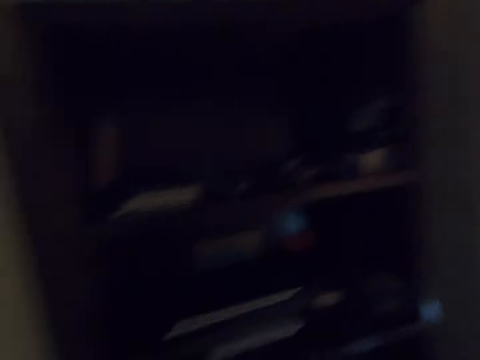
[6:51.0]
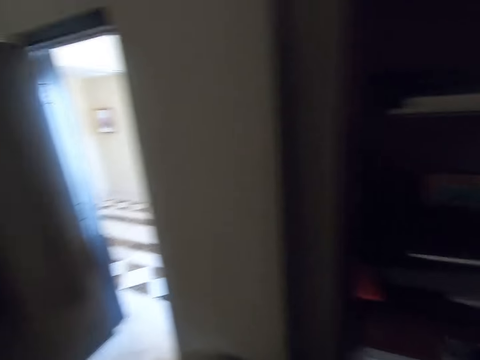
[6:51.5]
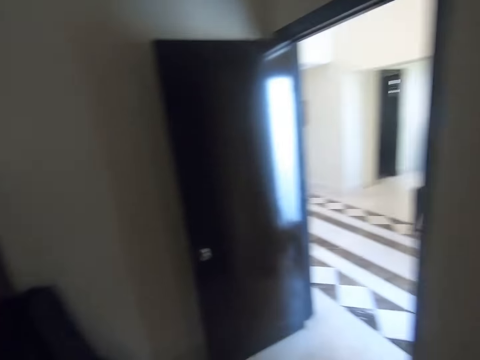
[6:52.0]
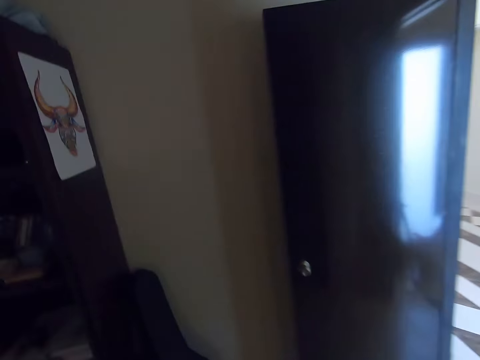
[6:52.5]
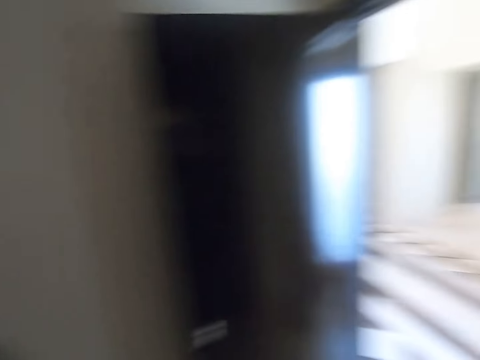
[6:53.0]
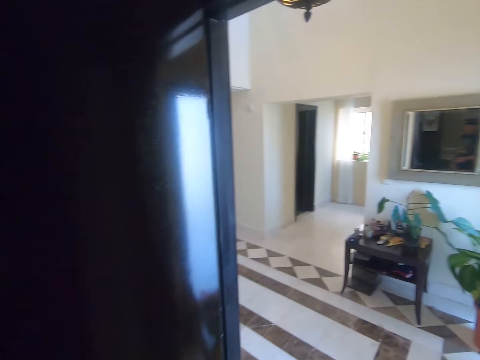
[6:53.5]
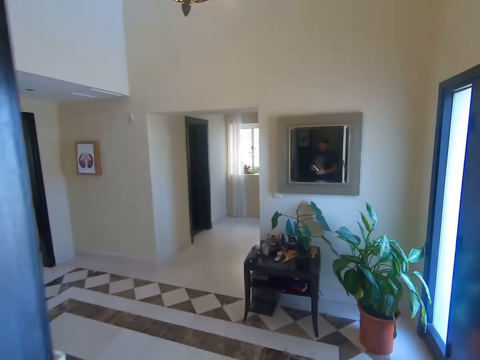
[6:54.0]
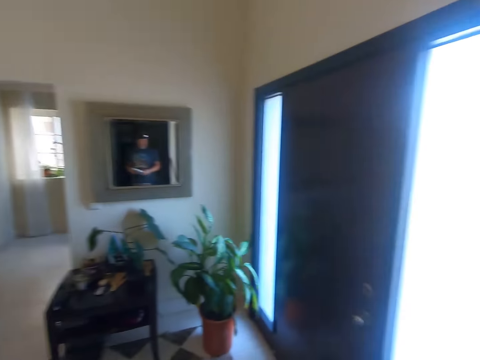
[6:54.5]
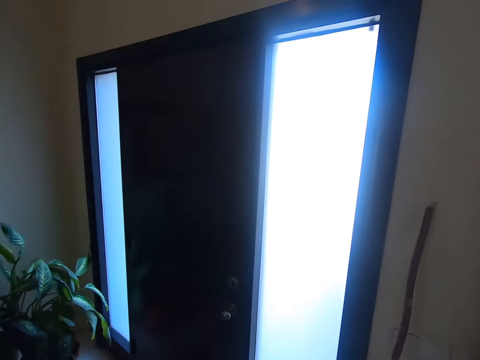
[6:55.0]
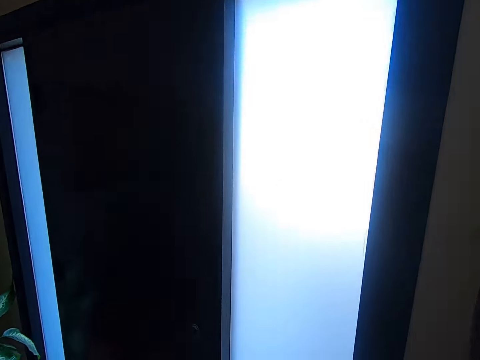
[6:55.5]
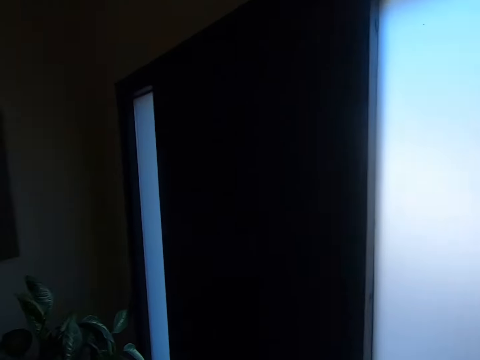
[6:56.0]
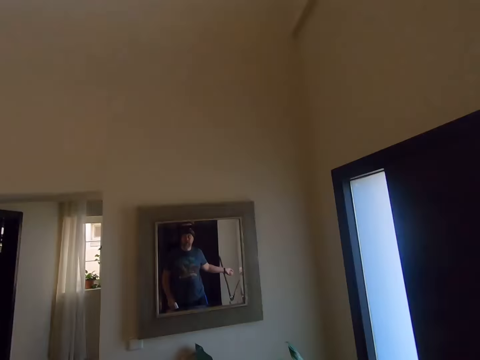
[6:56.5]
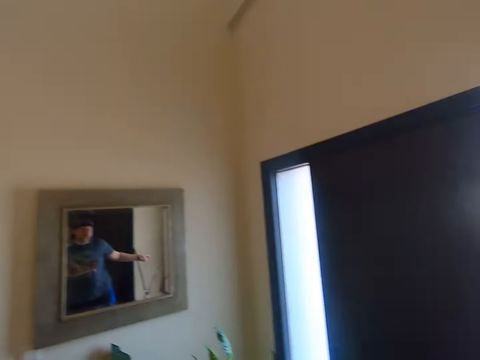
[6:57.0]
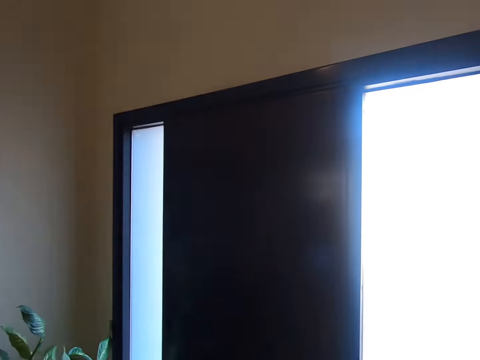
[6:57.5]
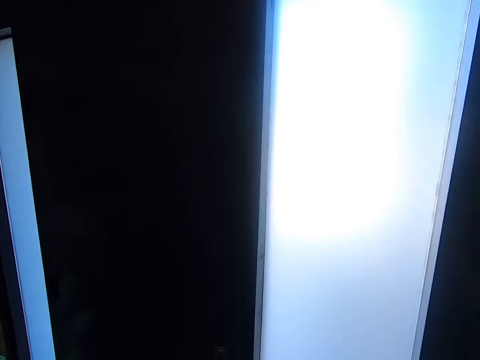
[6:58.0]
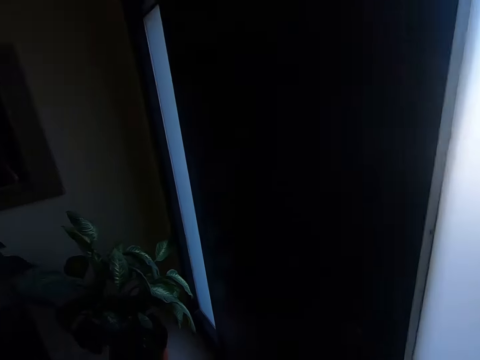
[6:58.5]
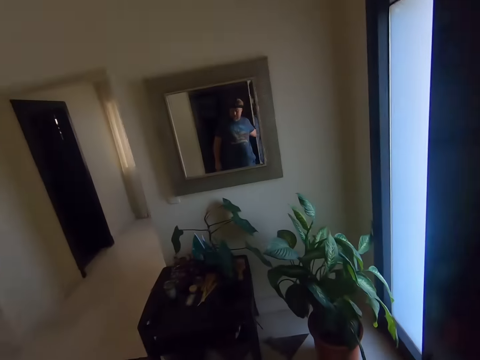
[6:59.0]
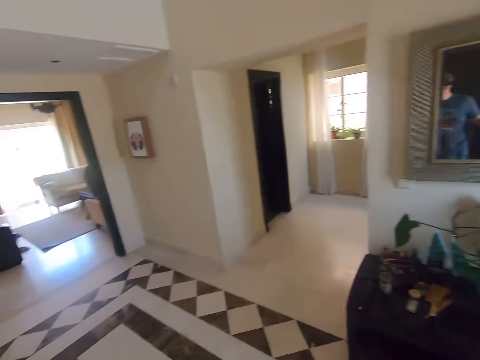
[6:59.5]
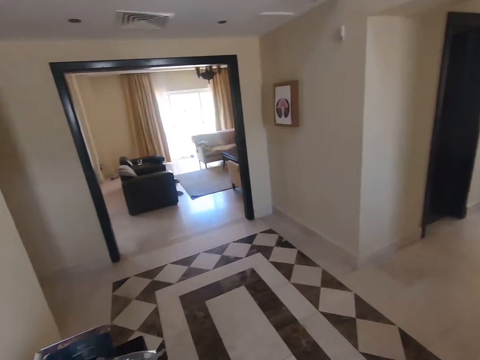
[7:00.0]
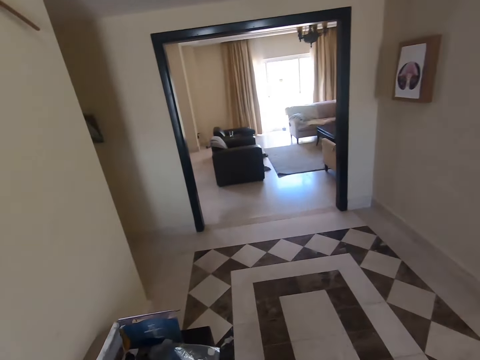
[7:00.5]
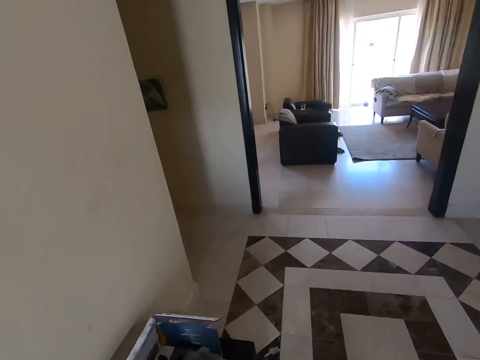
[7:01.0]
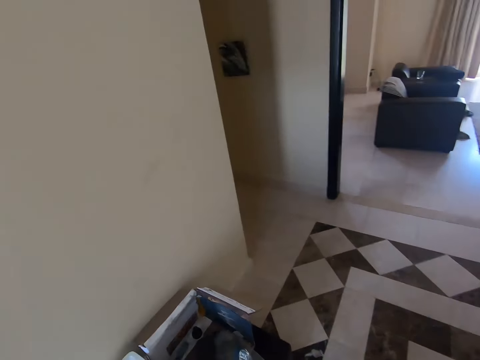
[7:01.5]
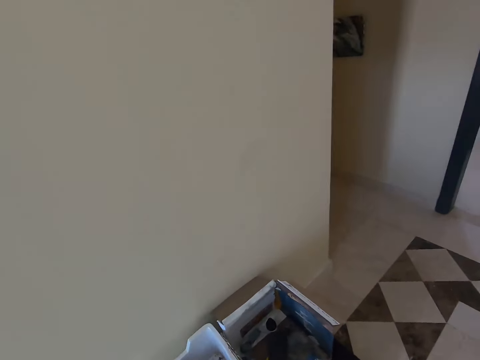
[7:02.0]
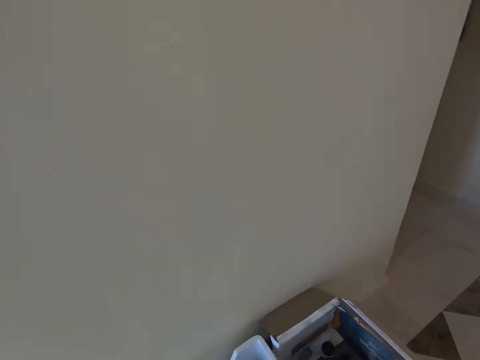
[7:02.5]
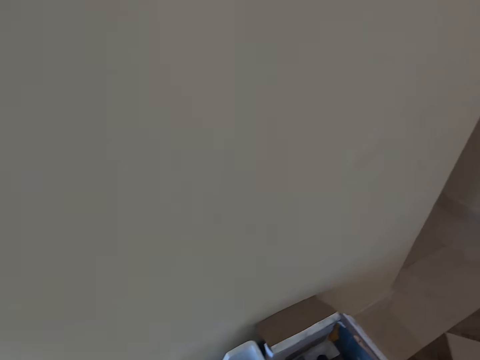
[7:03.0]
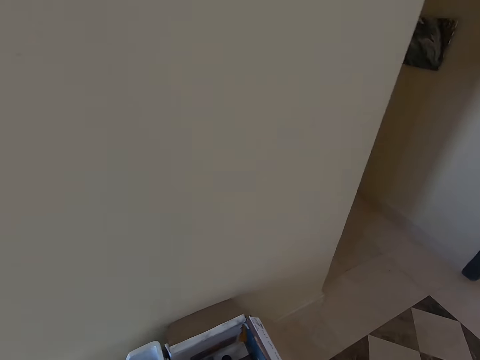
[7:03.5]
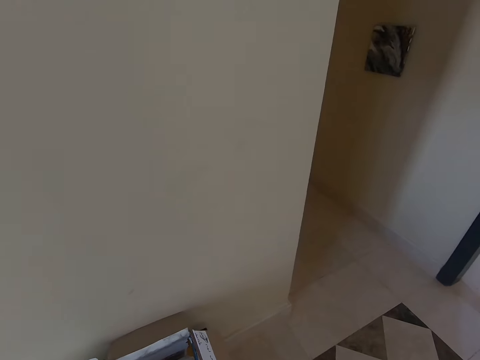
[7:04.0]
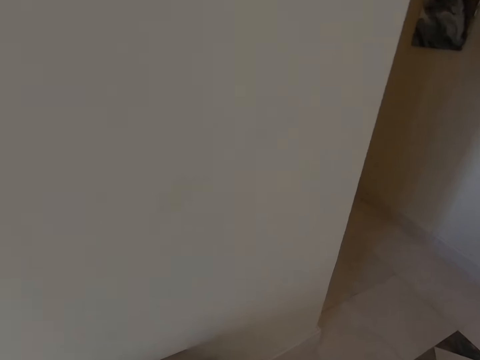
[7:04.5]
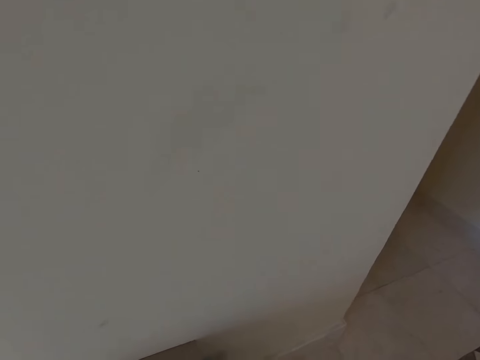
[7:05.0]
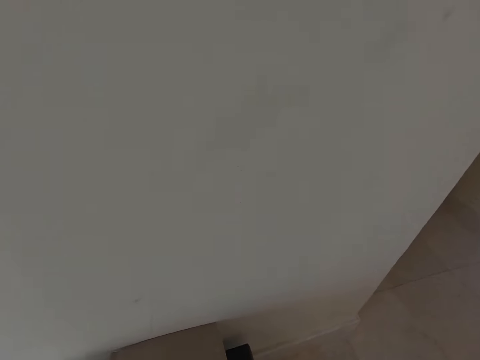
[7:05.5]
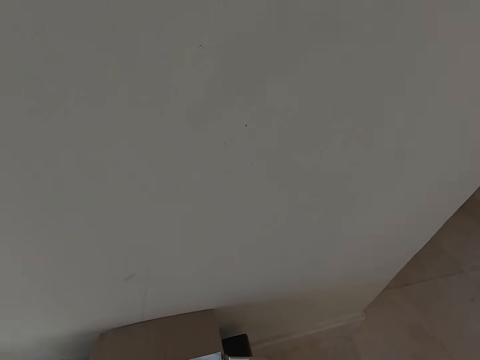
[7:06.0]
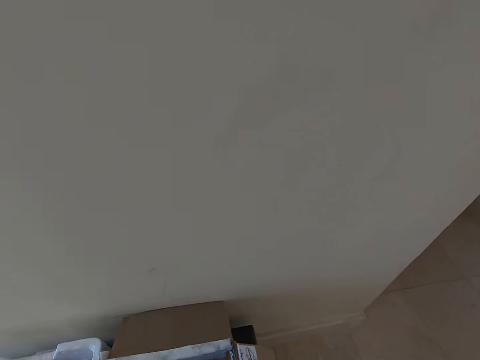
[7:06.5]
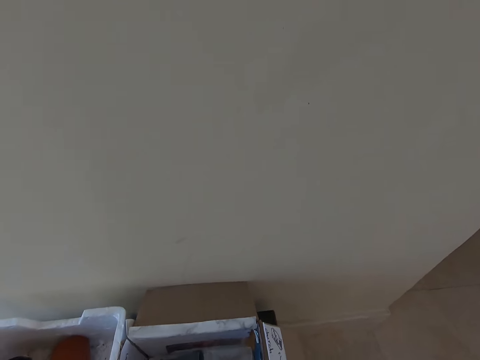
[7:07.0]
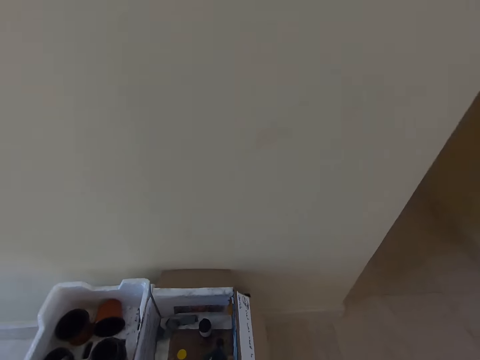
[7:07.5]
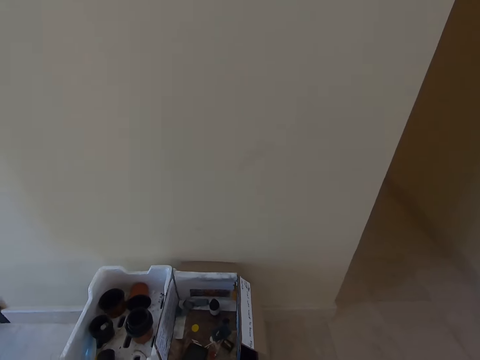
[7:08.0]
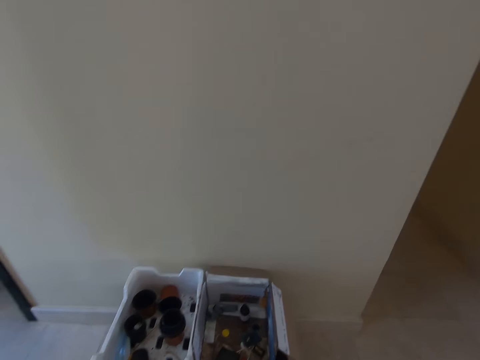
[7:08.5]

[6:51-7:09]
The camera wearer walks. They look around. They move around. They pick up a paper. They look around.

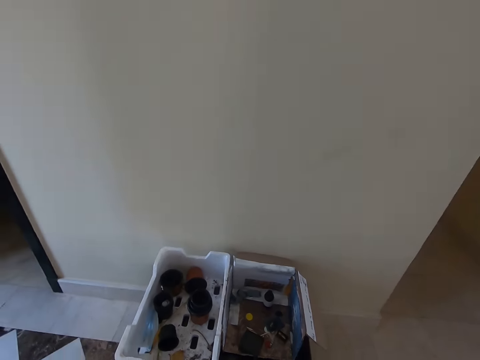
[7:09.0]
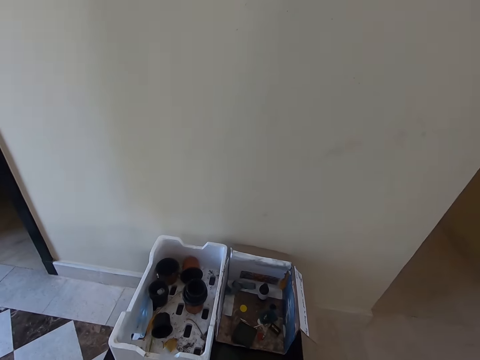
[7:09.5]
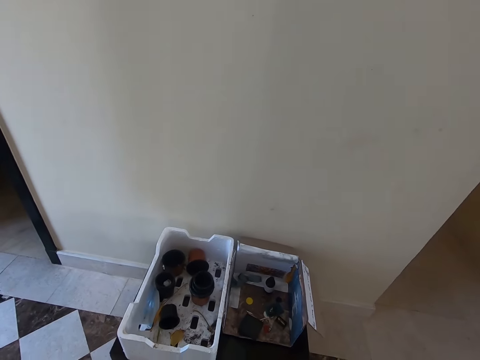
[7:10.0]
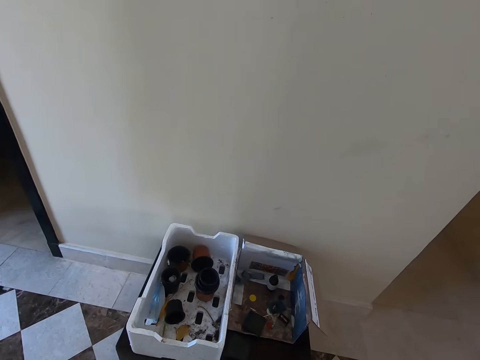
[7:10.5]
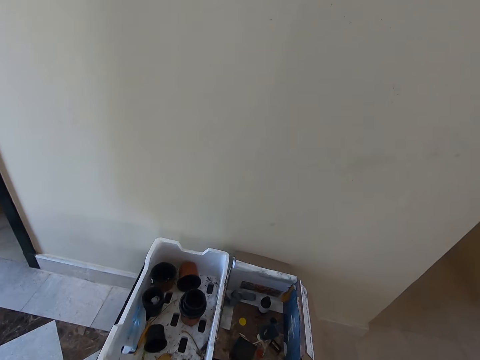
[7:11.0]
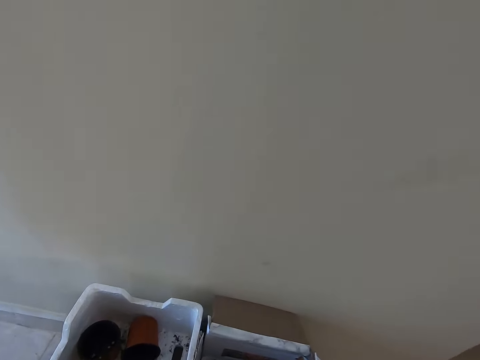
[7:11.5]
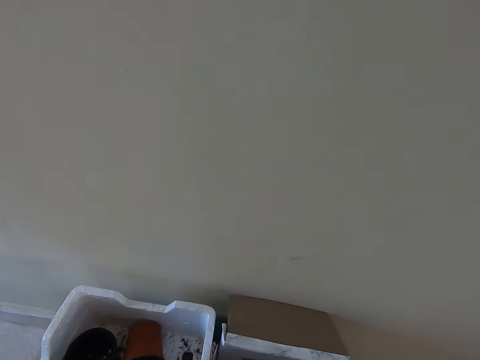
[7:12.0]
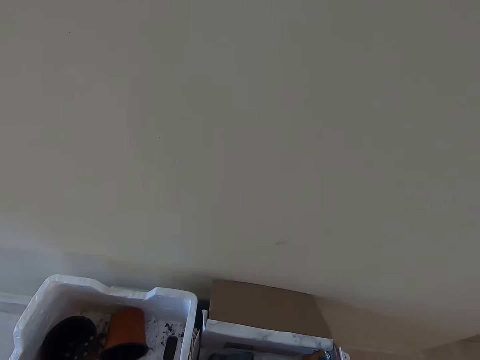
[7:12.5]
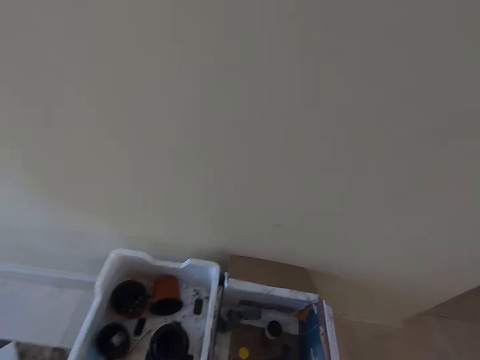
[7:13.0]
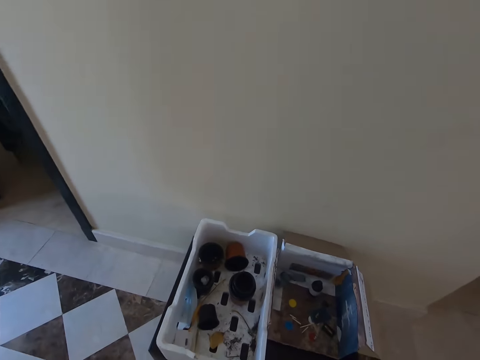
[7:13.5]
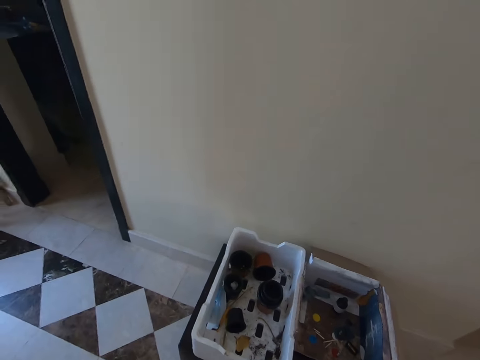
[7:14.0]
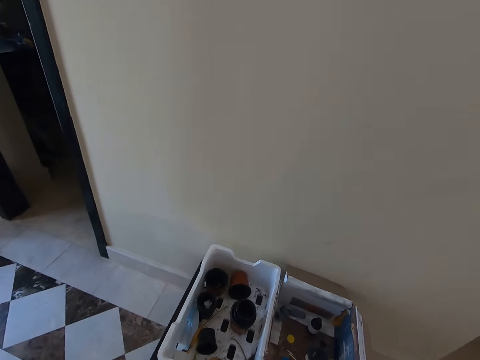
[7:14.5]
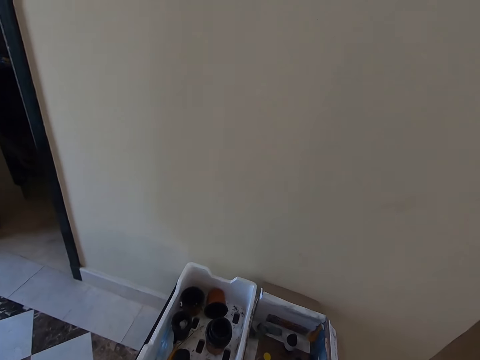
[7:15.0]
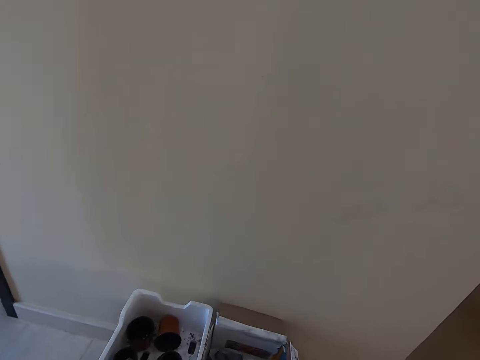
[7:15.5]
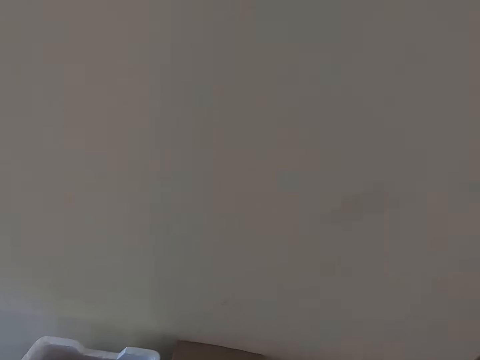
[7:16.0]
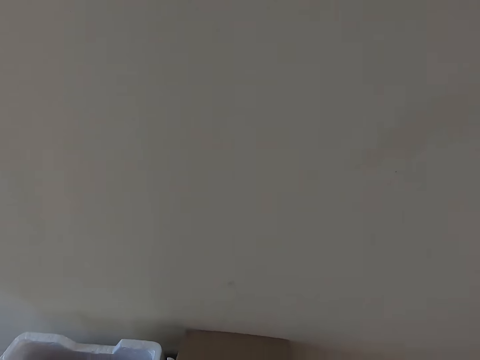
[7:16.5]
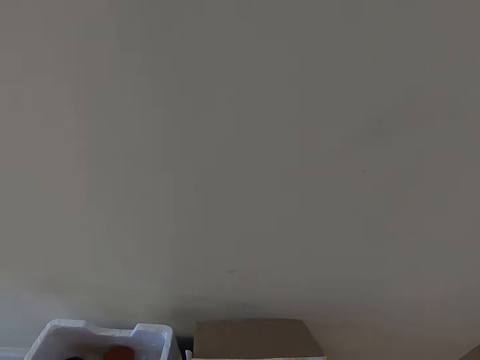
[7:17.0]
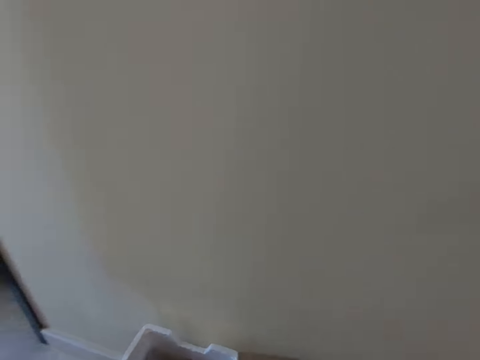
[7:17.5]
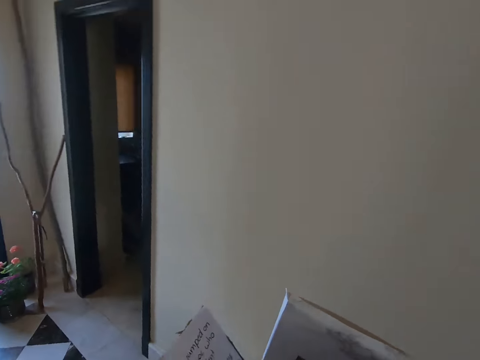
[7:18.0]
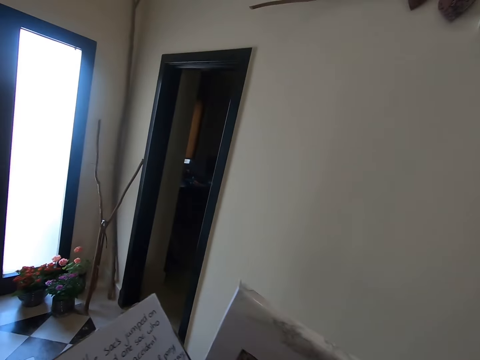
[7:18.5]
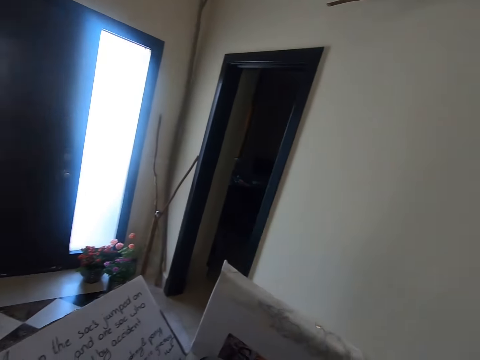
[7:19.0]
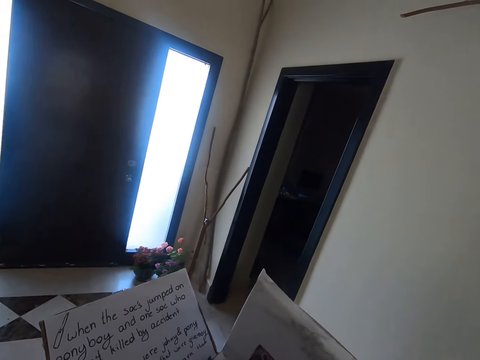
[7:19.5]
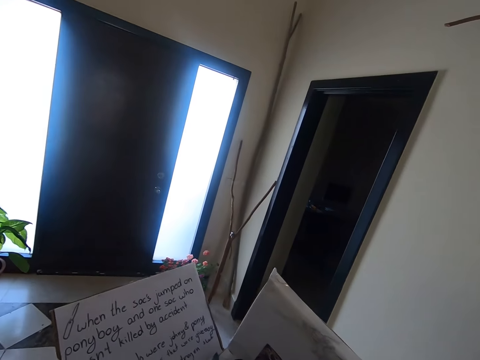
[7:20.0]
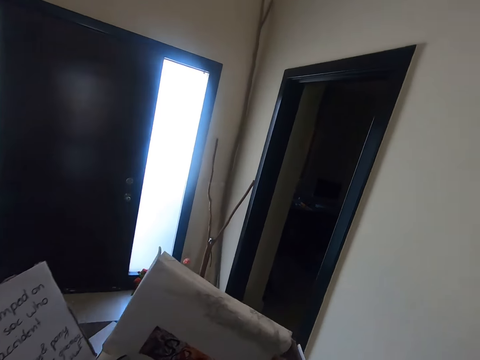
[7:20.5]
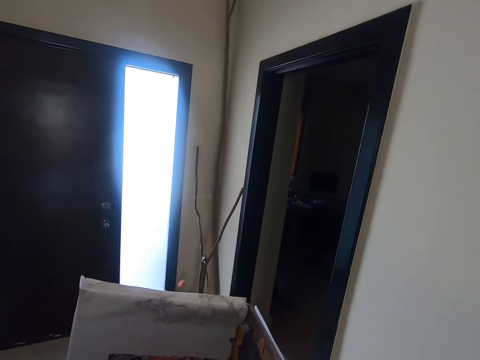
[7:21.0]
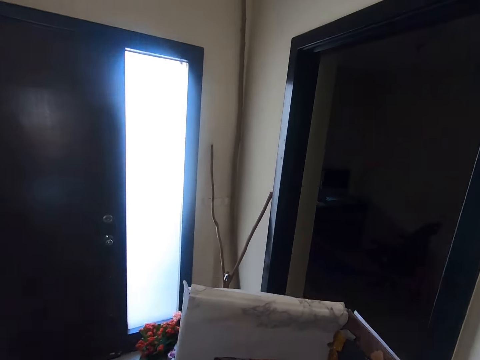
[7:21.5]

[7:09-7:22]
The camera wearer moves a box. They unfold the paper. They look around. They look in the box. They talk. They read the papers.
